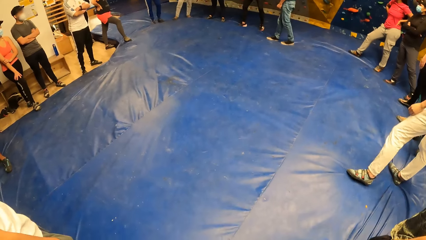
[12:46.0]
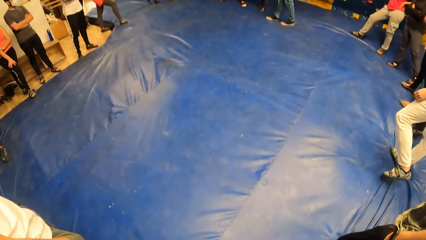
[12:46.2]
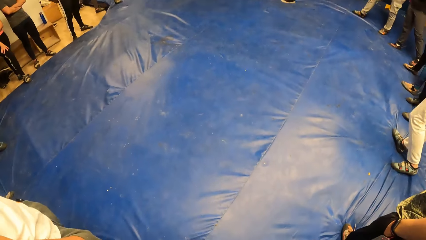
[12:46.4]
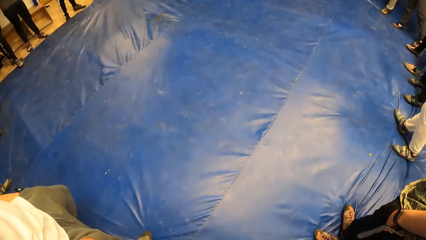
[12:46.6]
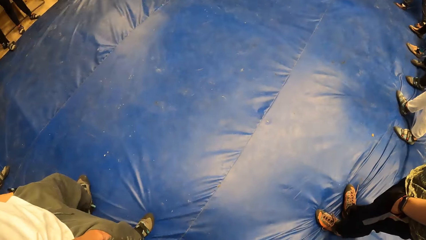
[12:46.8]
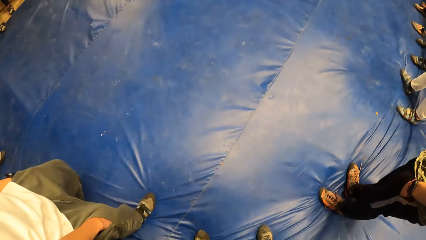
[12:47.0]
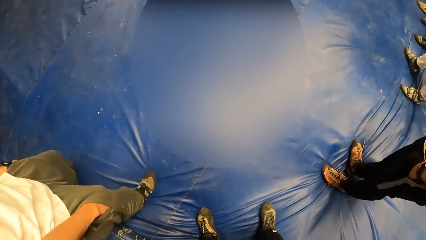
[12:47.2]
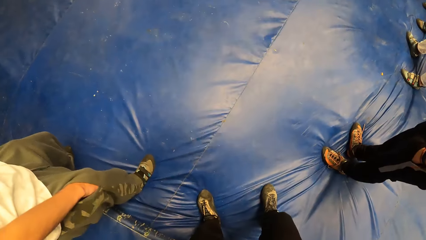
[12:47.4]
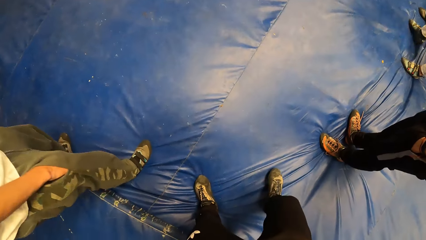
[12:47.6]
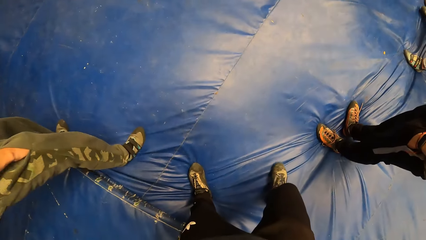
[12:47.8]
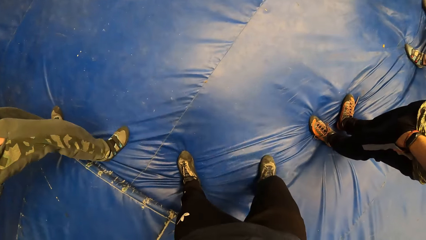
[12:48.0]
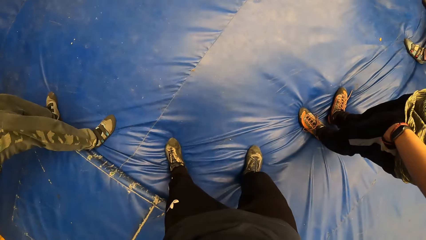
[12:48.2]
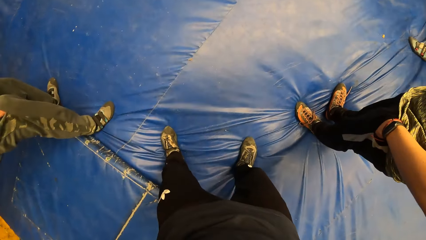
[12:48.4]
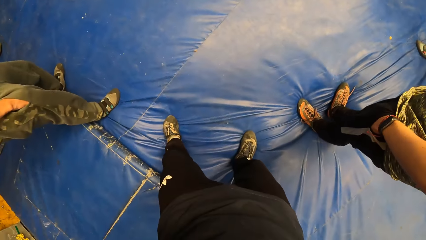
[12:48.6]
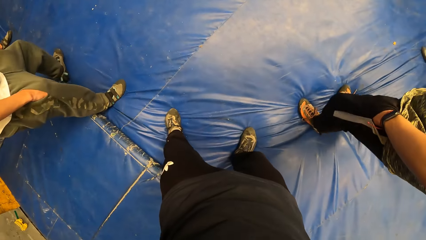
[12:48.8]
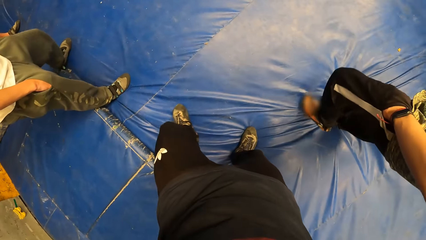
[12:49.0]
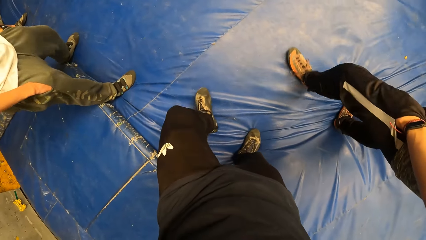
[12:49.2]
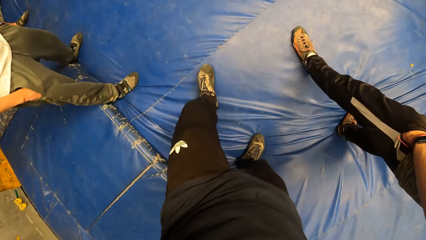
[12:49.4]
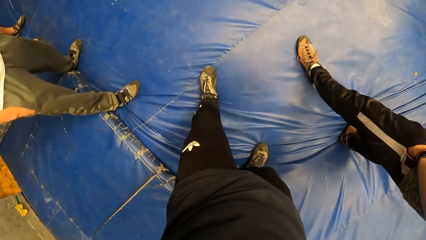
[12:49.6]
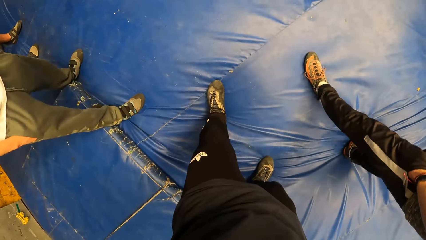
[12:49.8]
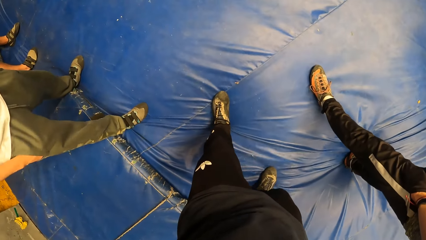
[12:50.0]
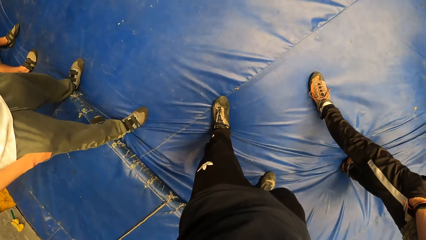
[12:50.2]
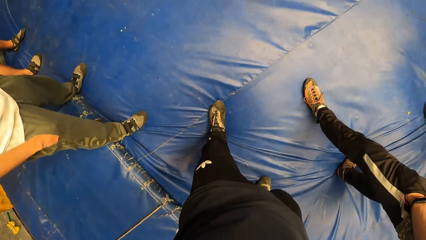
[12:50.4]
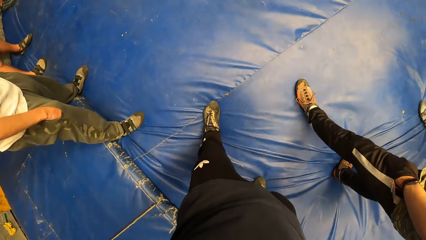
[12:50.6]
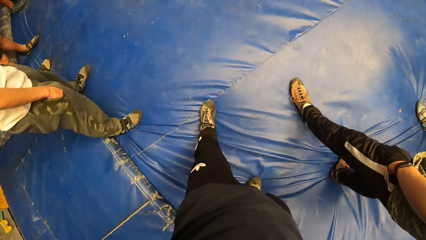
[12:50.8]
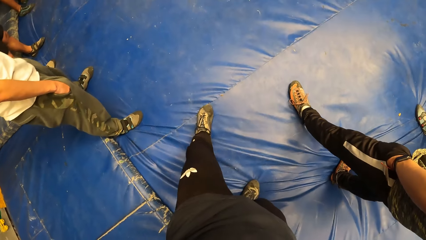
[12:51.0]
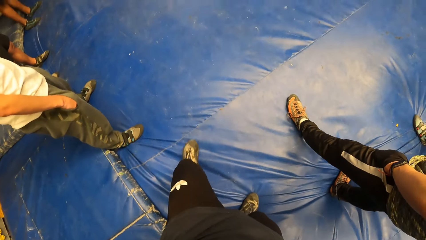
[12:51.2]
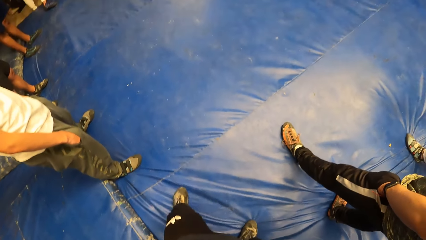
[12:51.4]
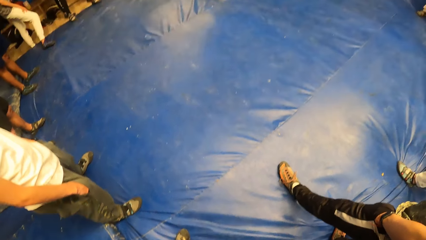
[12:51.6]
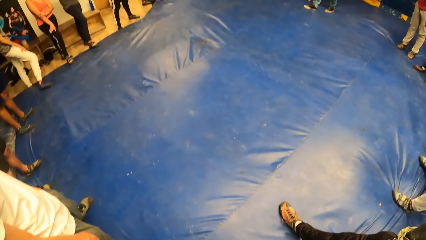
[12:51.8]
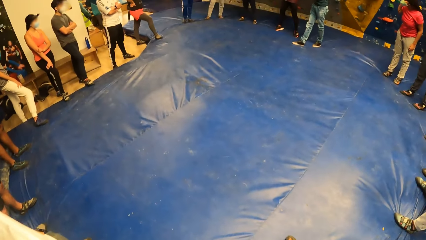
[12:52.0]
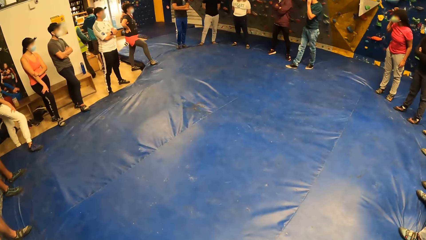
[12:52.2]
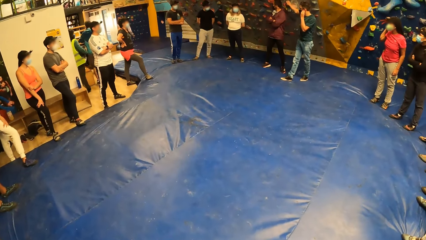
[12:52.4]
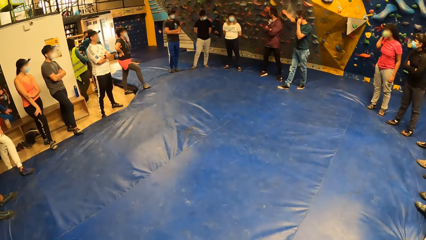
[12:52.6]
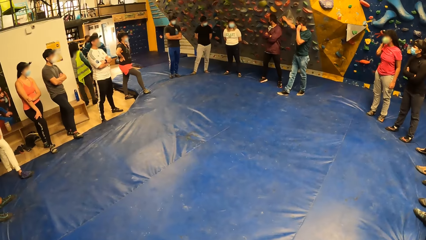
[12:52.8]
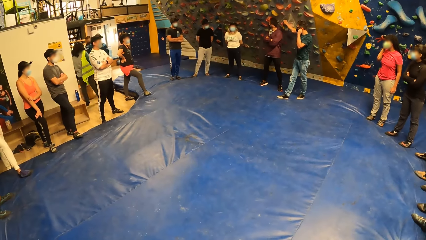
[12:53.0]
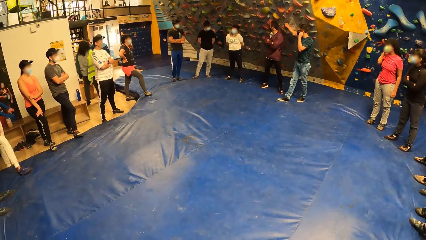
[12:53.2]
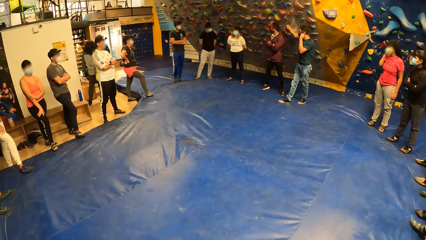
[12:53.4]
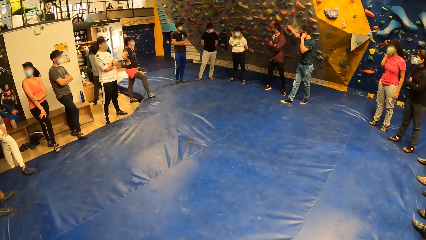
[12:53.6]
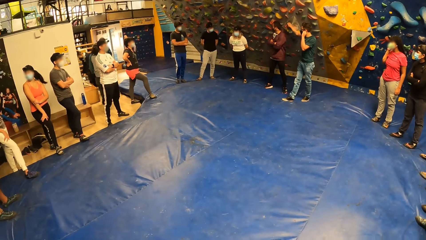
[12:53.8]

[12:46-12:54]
The camera wearer moves one foot forward.

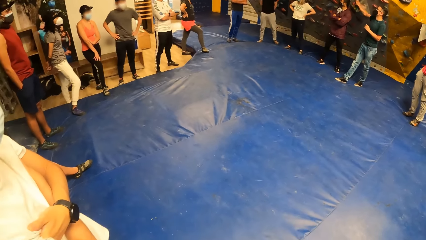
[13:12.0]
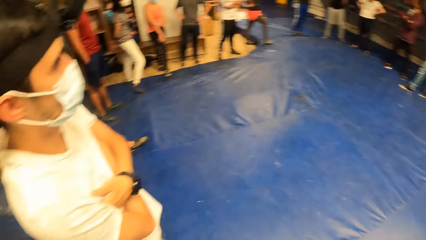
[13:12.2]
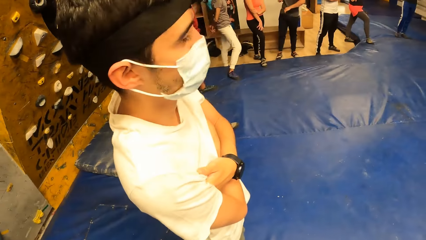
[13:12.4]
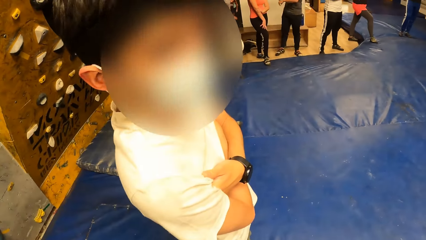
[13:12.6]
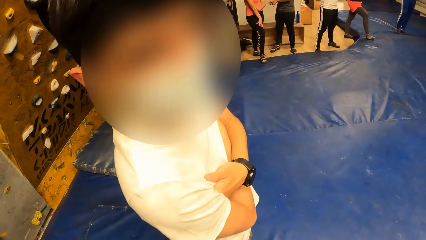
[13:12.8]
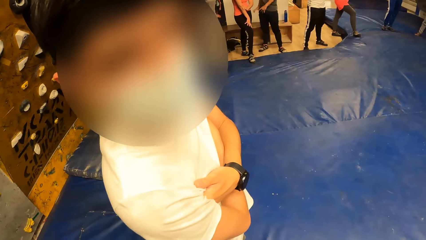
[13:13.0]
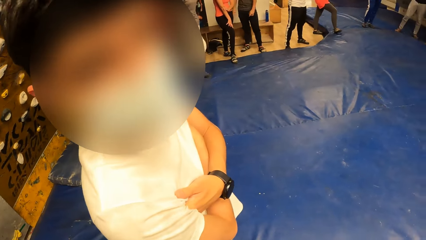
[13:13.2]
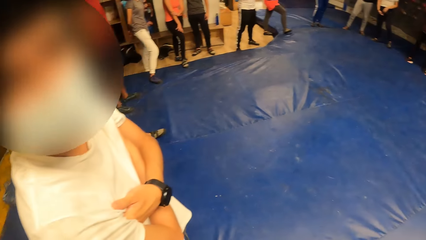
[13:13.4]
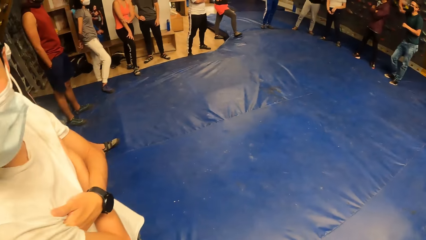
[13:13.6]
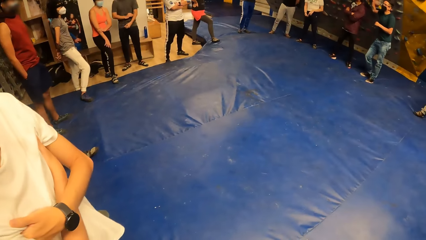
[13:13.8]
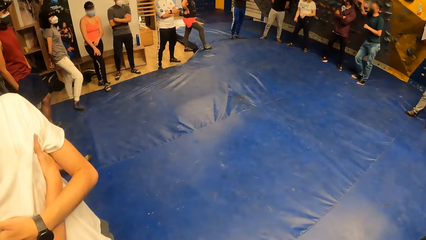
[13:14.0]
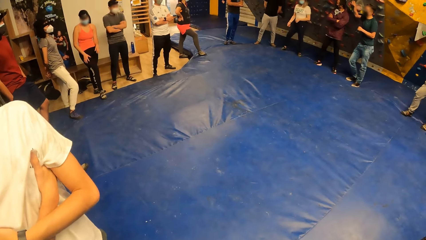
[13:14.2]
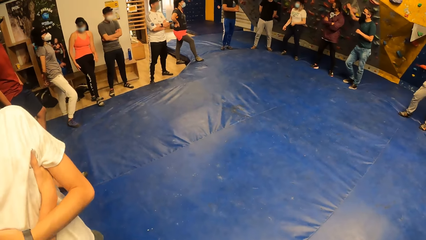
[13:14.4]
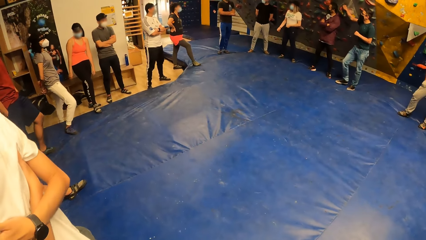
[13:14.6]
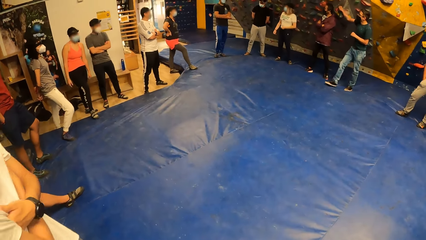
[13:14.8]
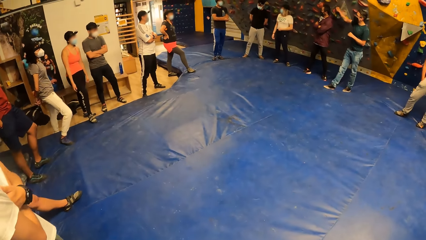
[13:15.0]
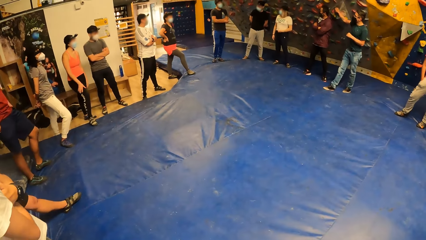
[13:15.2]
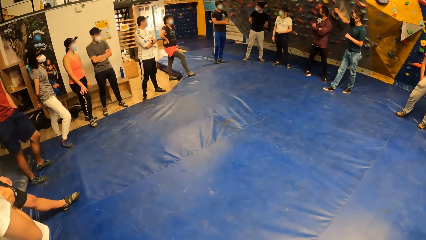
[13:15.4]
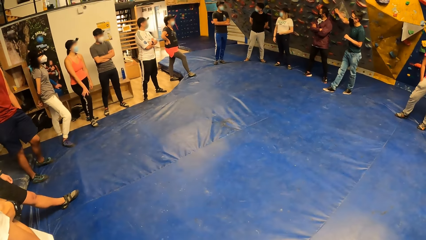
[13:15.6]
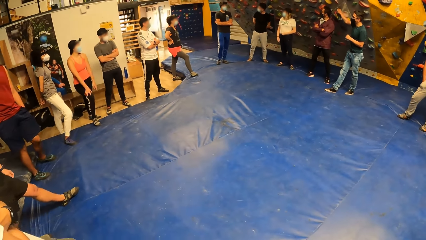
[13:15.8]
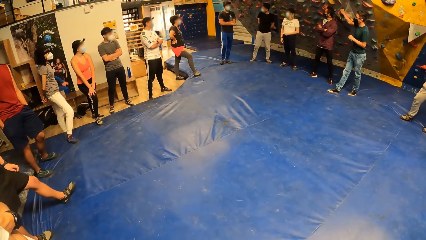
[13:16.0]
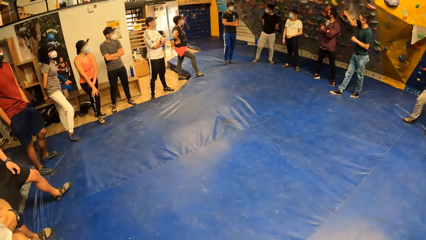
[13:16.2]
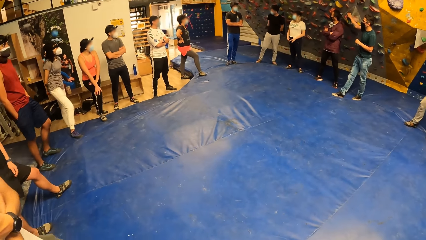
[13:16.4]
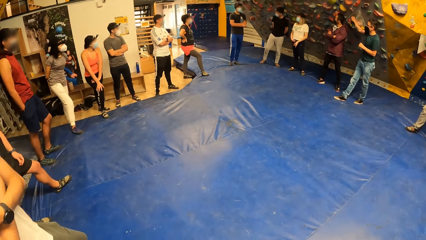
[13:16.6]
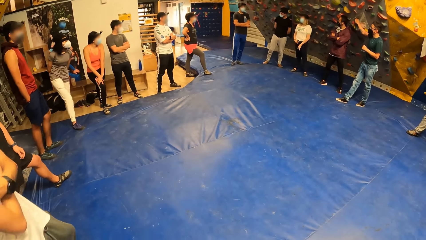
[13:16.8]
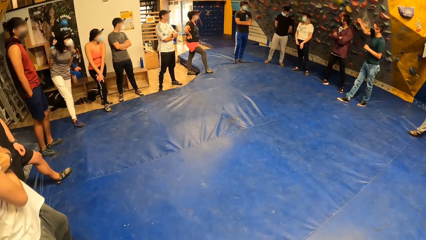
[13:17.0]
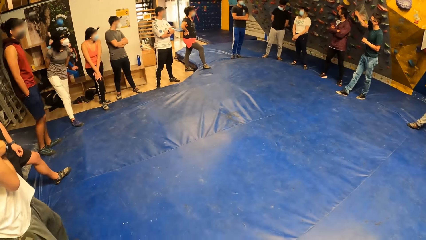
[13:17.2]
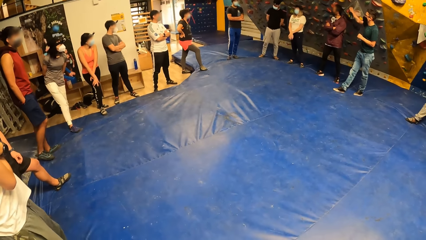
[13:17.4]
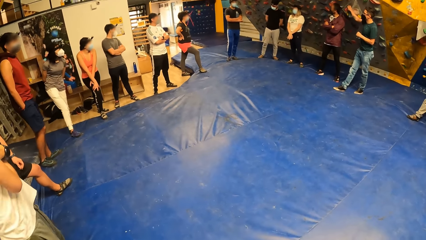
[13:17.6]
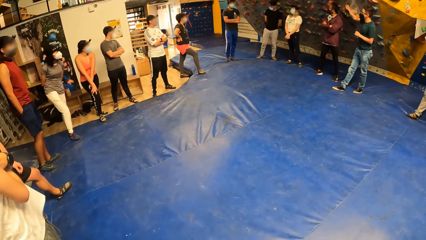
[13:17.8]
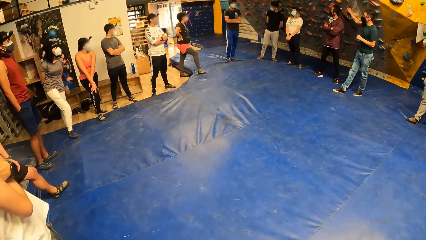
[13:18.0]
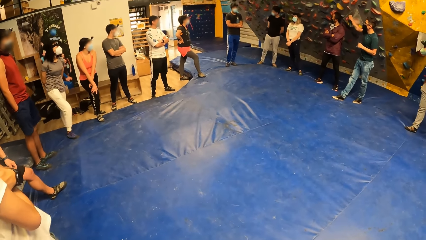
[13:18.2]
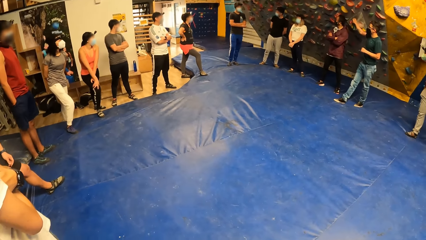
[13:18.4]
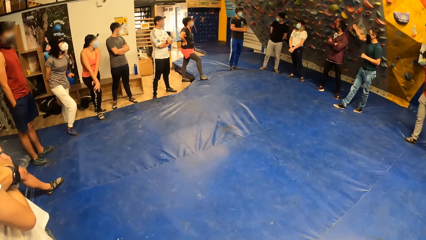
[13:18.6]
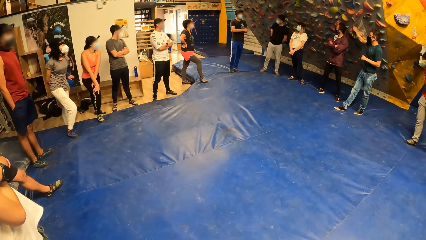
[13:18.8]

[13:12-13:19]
The man interacts with the camera wearer.
